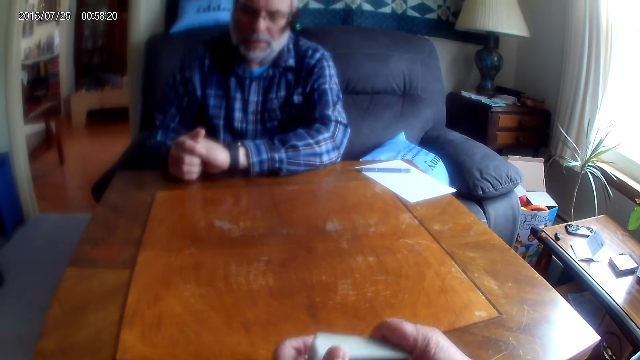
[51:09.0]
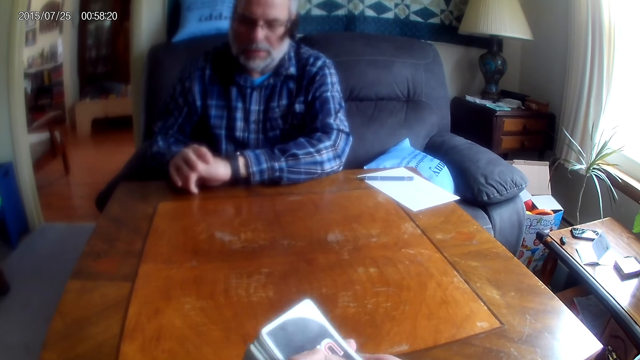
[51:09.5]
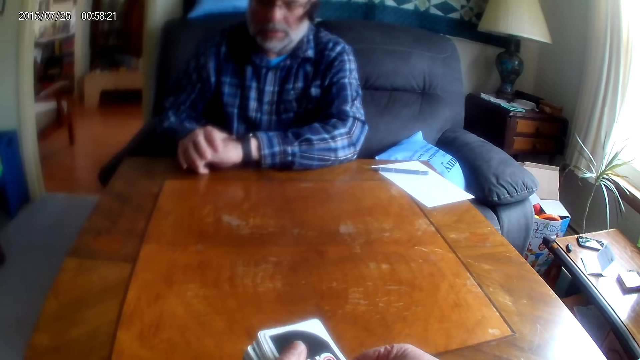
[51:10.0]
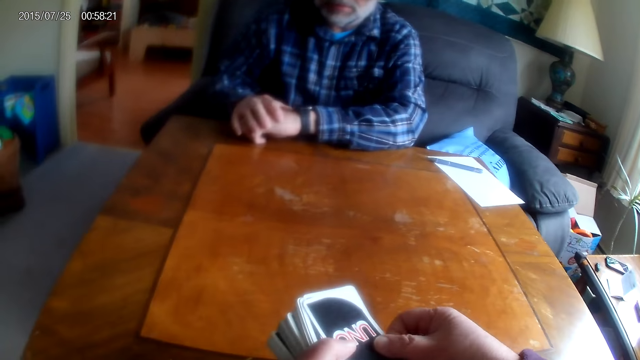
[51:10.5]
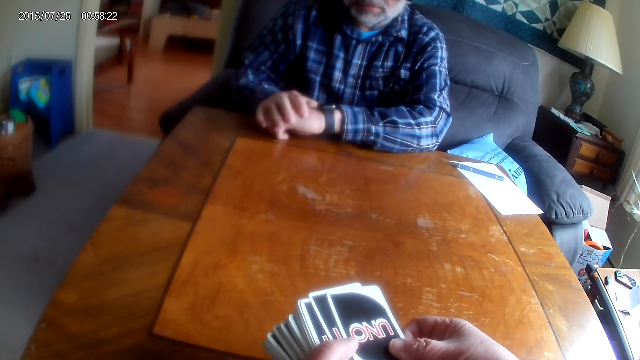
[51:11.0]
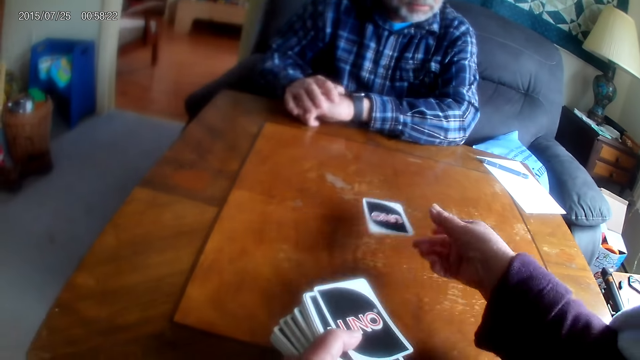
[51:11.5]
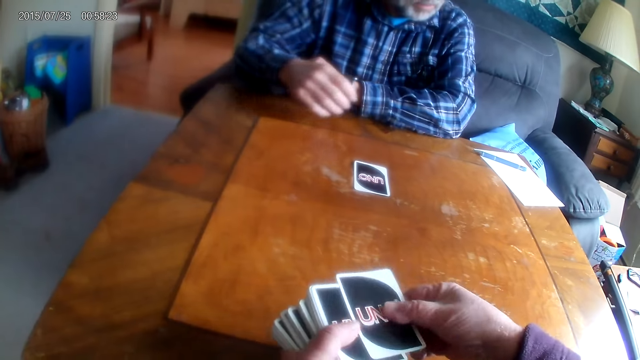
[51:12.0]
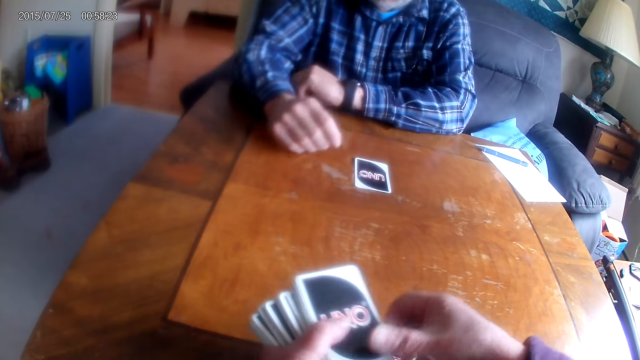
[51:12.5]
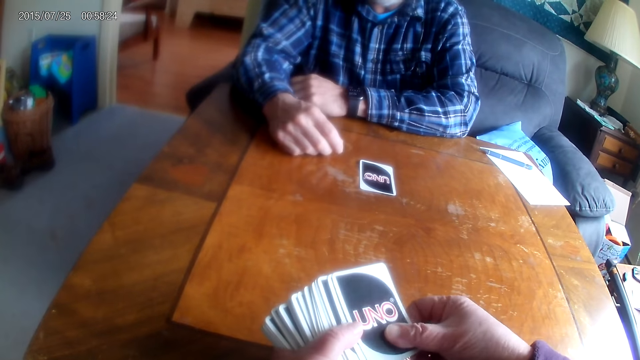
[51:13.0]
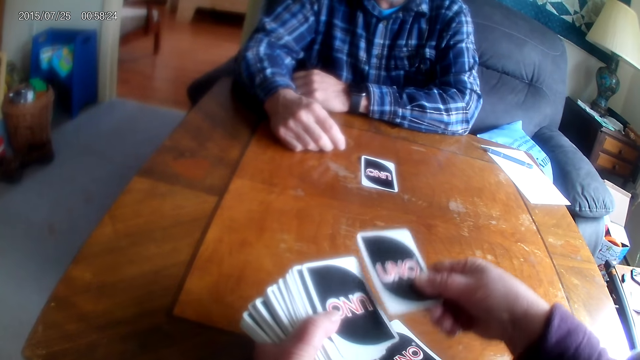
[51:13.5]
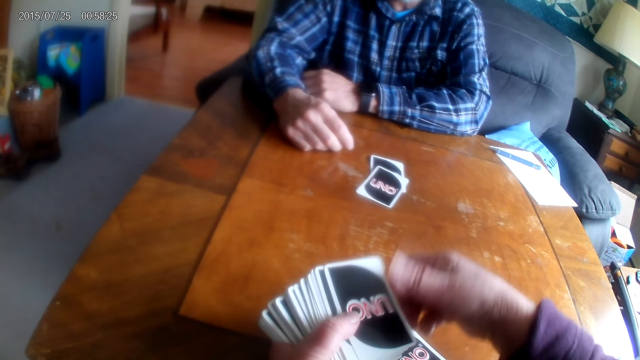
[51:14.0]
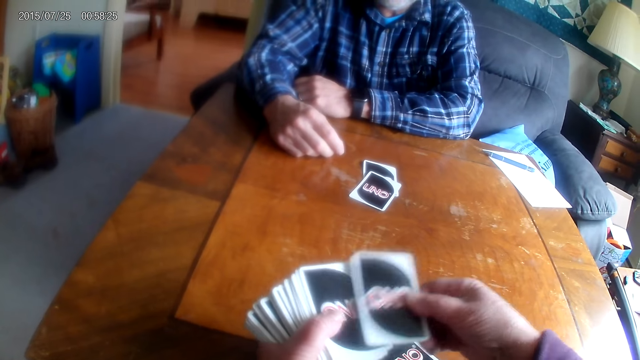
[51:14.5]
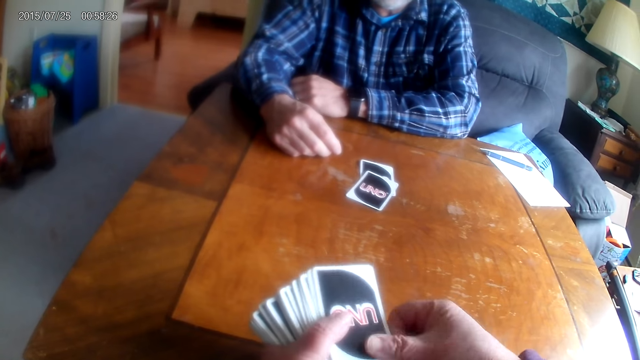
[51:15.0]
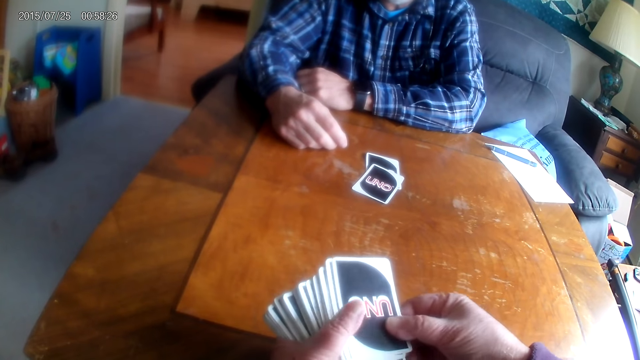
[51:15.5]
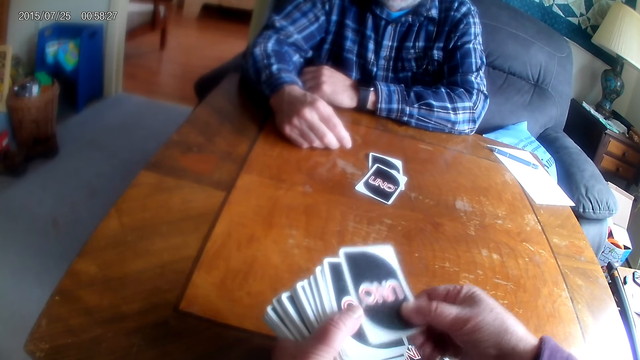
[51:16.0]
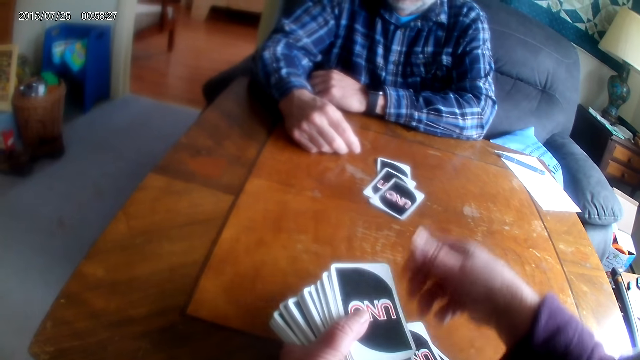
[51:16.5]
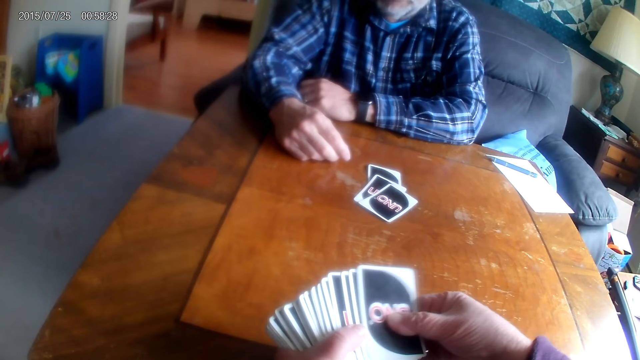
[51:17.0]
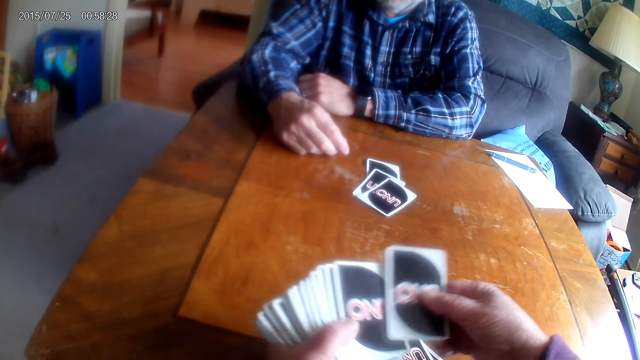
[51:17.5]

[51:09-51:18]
The camera wearer puts playing cards on the table. They distribute cards.

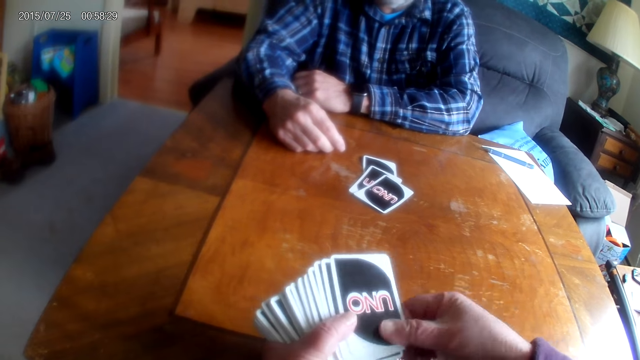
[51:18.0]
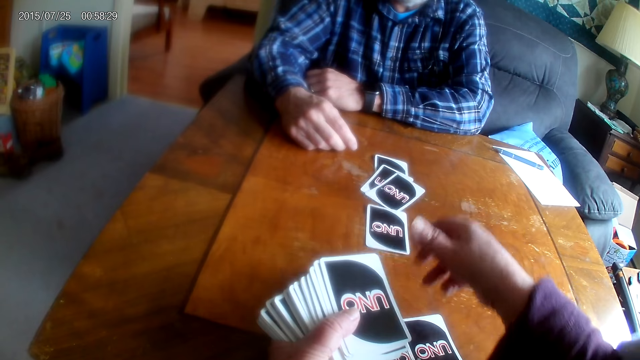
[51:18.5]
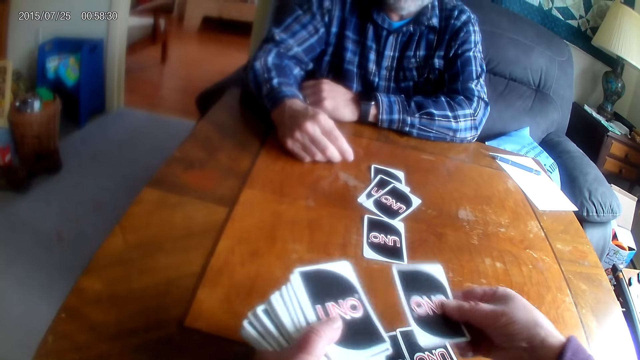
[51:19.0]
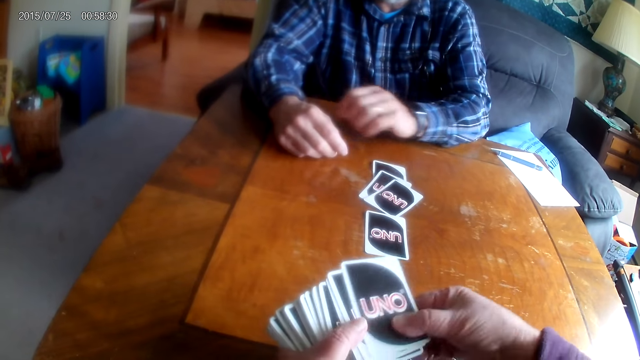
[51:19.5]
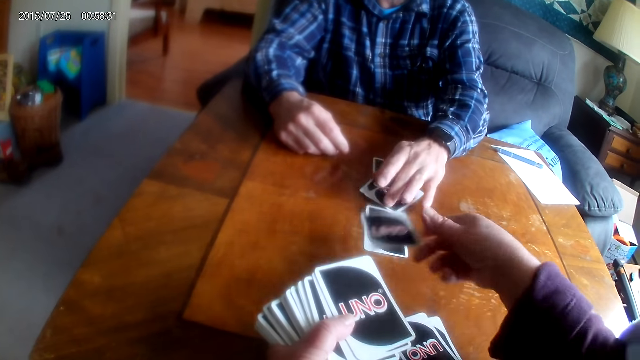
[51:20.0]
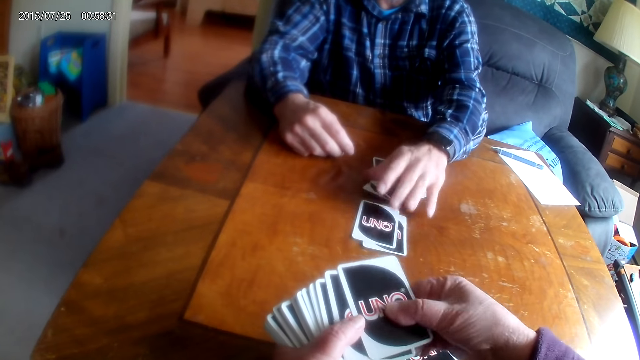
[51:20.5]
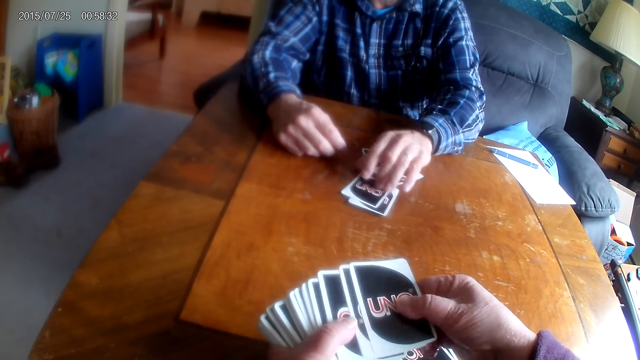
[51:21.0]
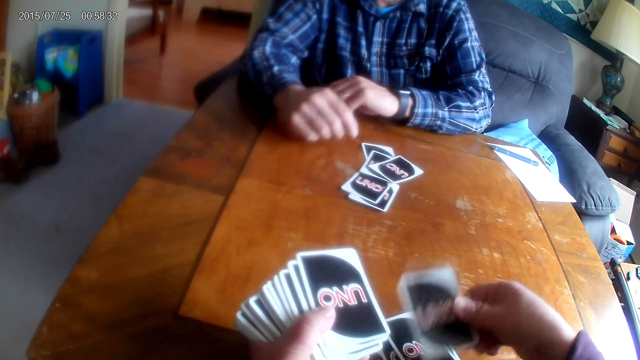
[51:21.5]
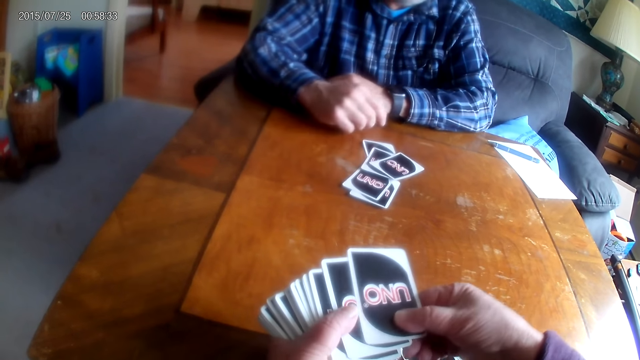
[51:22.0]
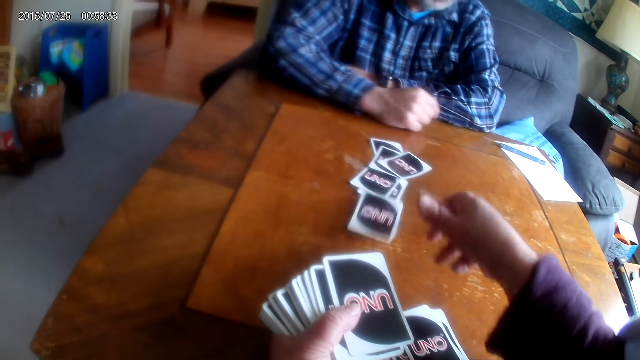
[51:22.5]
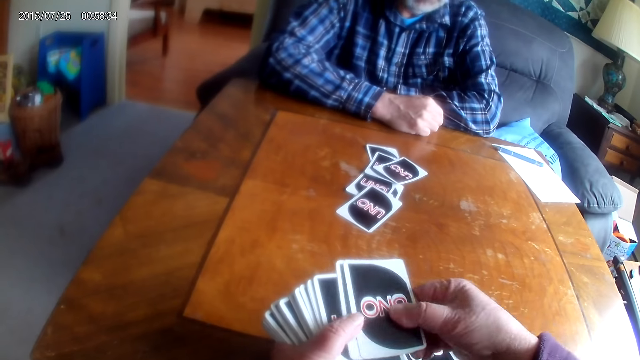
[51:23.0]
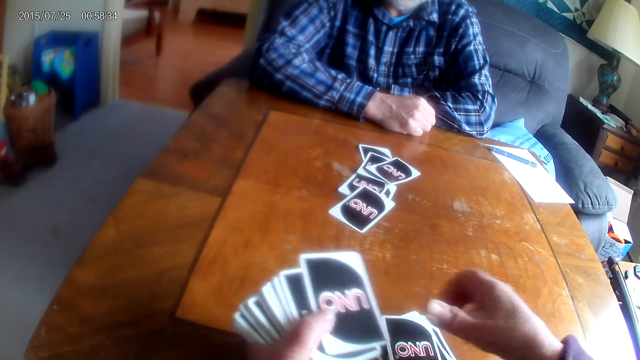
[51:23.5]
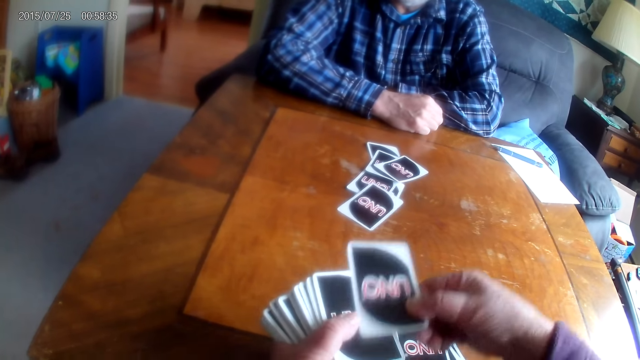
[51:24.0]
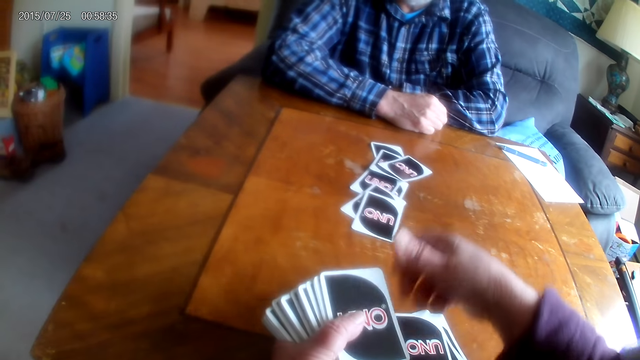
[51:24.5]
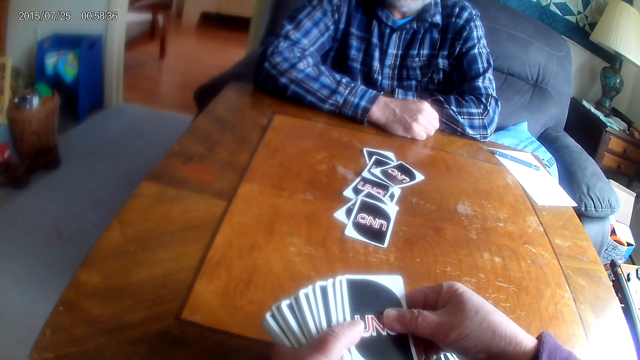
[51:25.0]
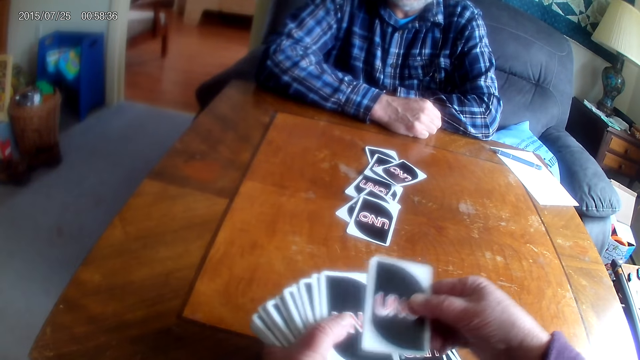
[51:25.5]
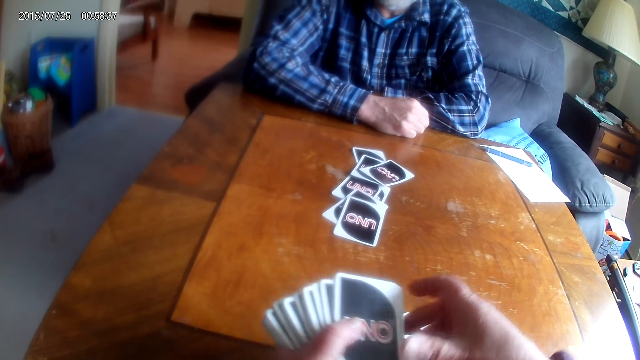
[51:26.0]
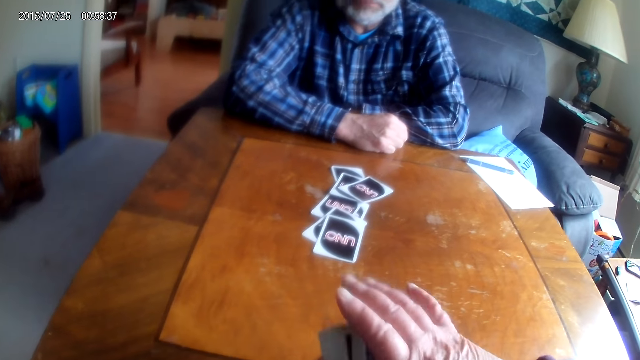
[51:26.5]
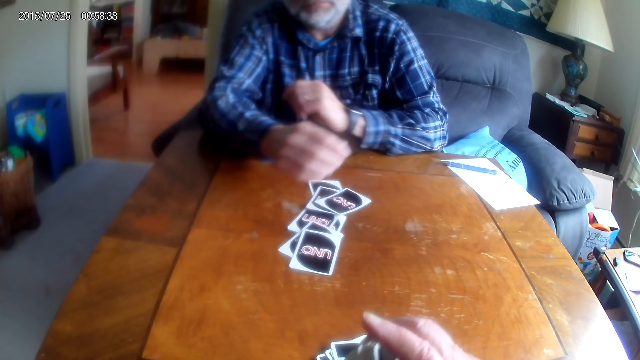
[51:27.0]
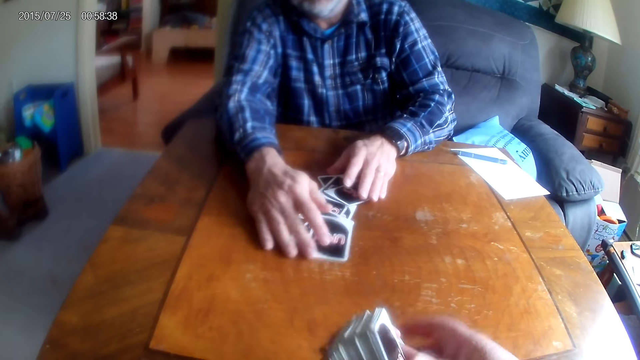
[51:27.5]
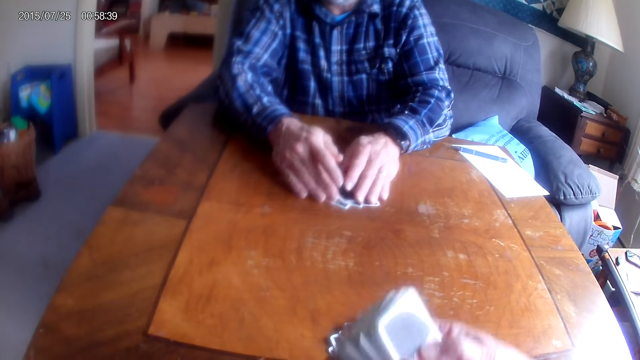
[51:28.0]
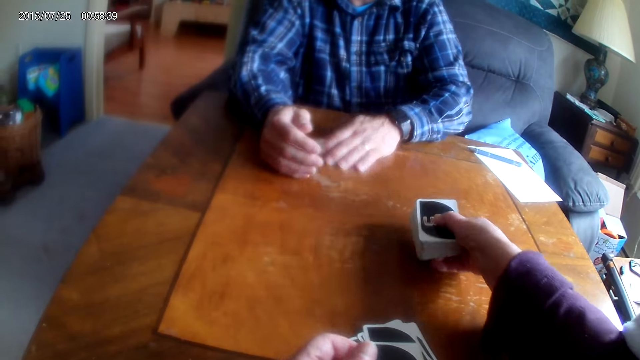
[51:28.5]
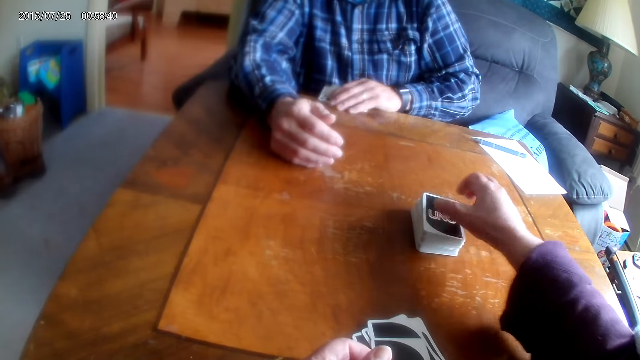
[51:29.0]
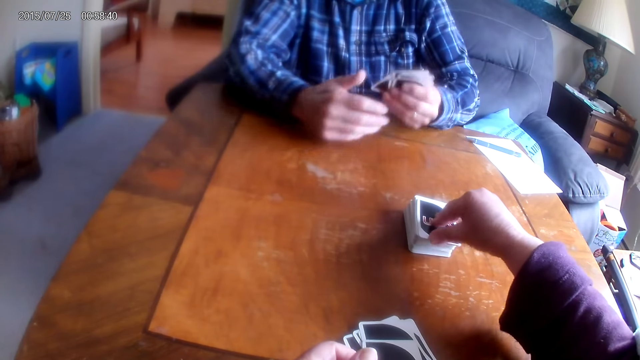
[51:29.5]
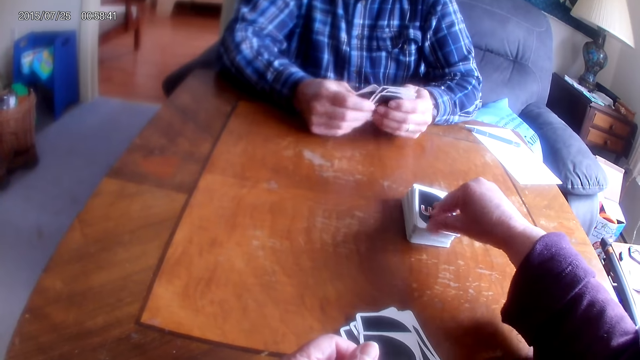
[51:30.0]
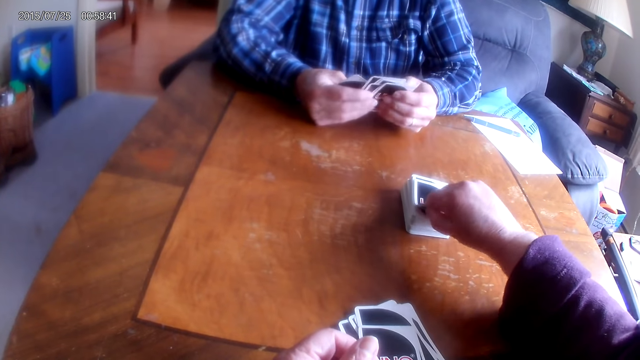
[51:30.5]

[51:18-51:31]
A man pulls cards to his side. The man touches playing cards. The camera wearer distributes cards. They put playing cards on the table. The man pulls cards to his side and touches the playing cards. The camera wearer places cards on the table.
